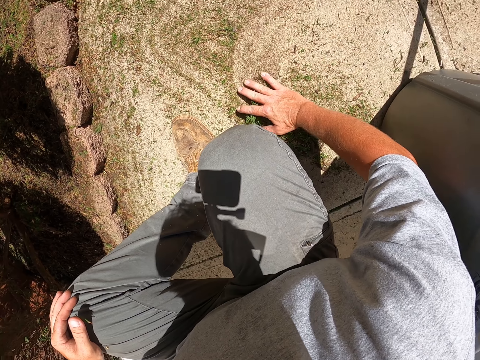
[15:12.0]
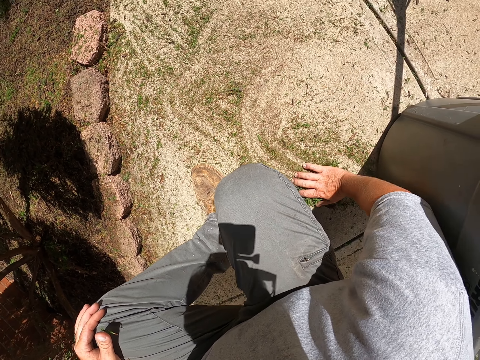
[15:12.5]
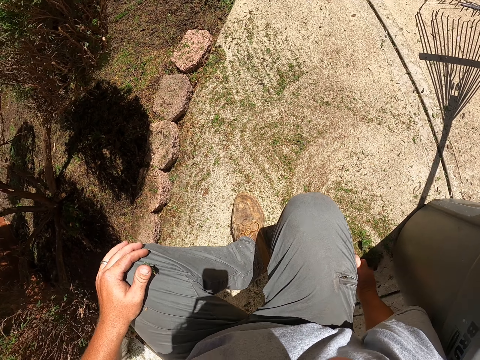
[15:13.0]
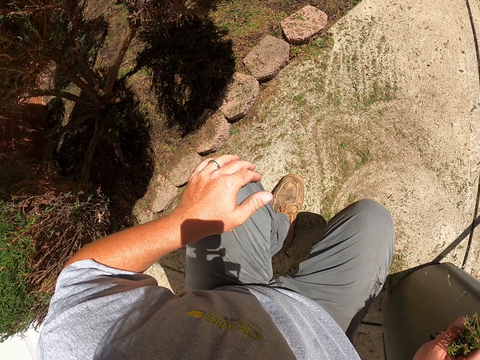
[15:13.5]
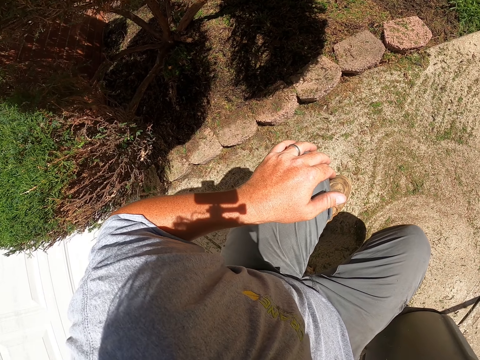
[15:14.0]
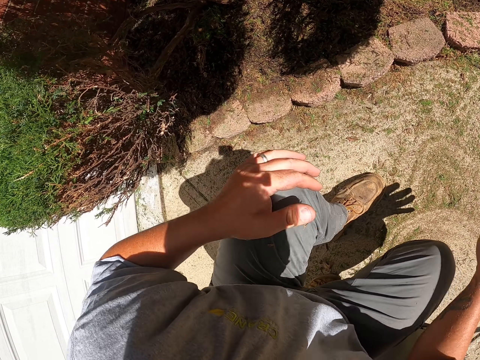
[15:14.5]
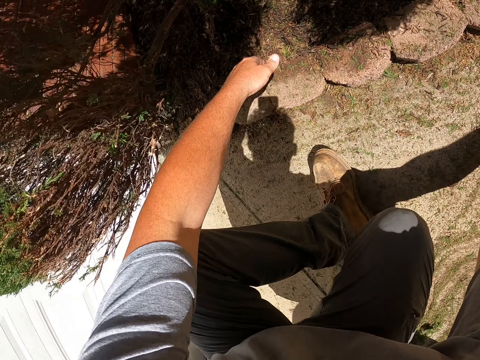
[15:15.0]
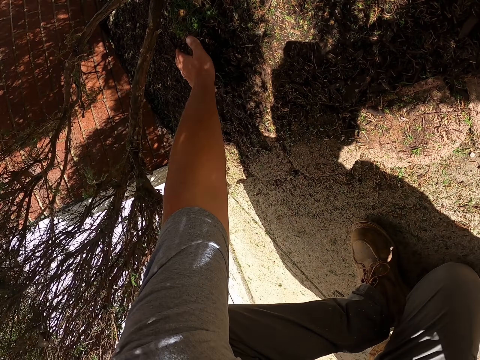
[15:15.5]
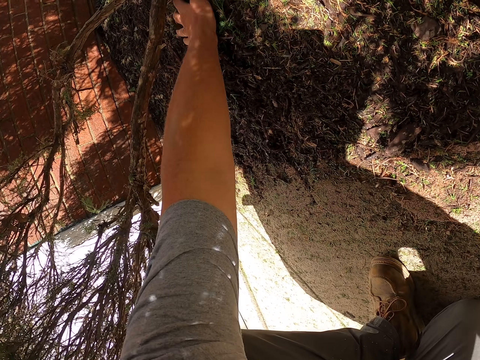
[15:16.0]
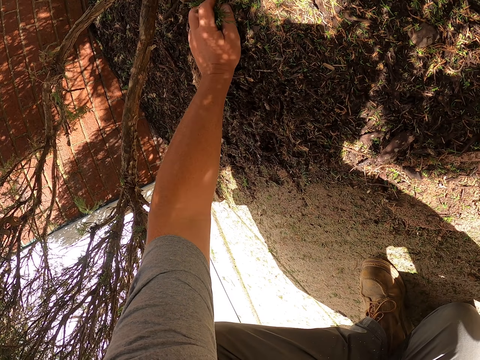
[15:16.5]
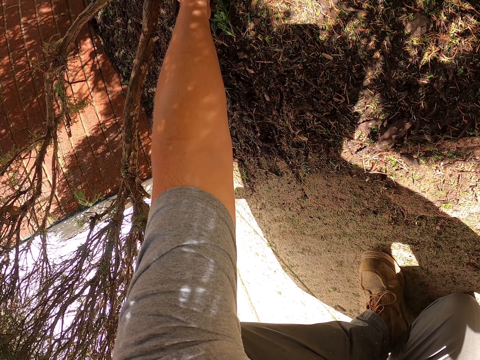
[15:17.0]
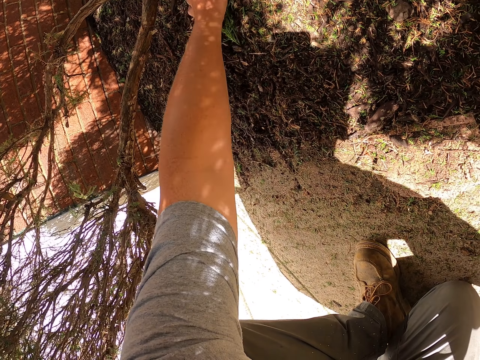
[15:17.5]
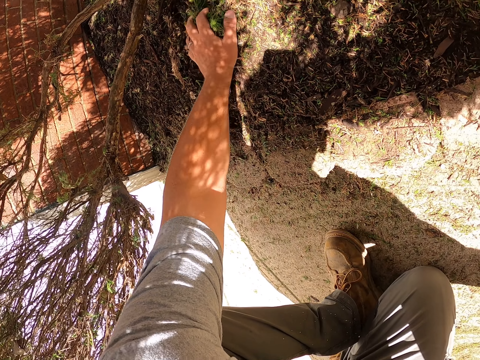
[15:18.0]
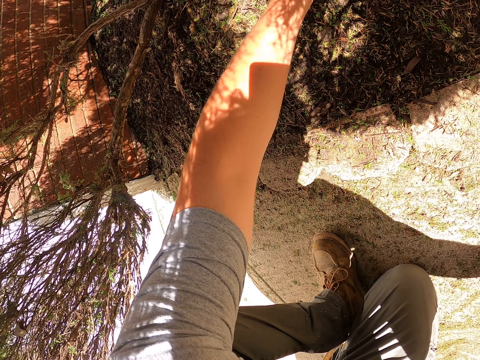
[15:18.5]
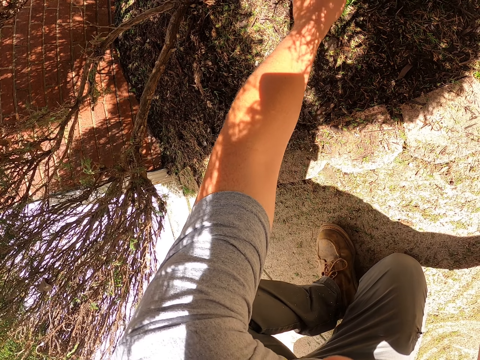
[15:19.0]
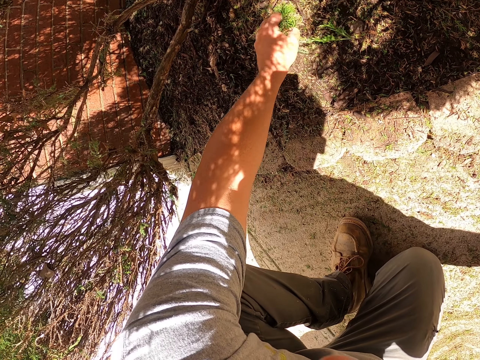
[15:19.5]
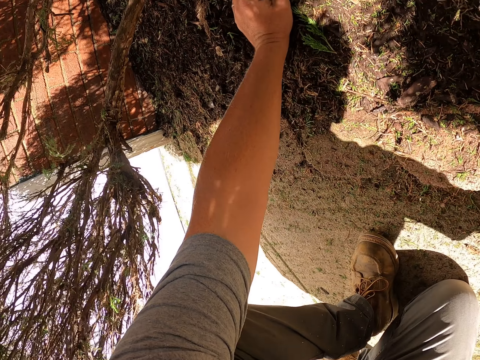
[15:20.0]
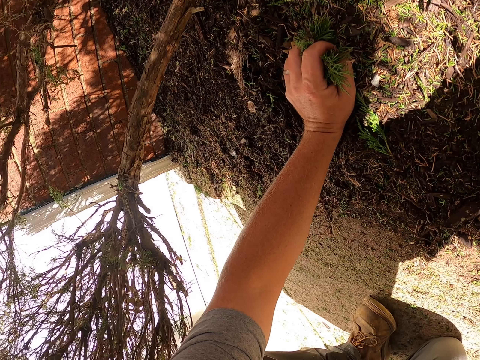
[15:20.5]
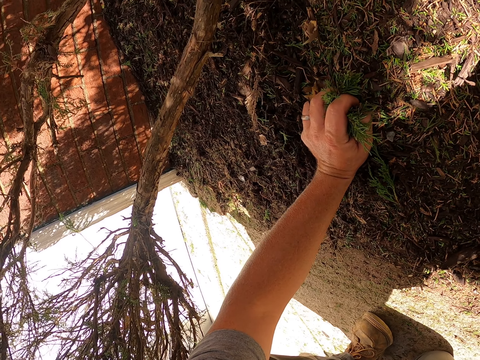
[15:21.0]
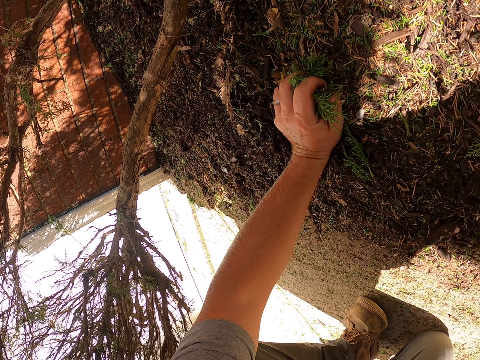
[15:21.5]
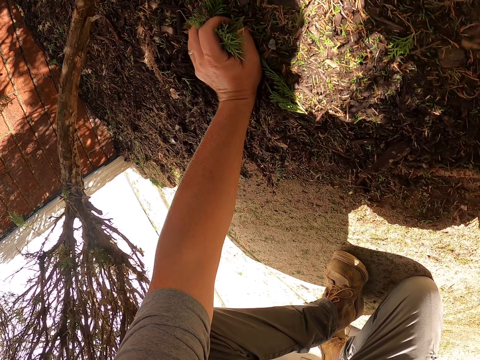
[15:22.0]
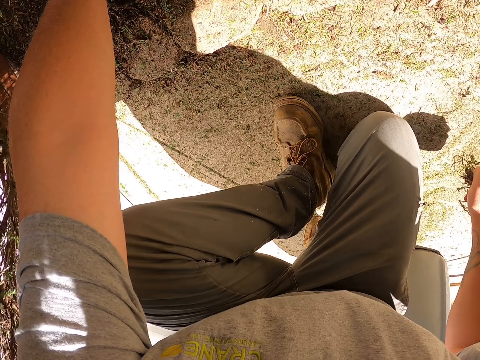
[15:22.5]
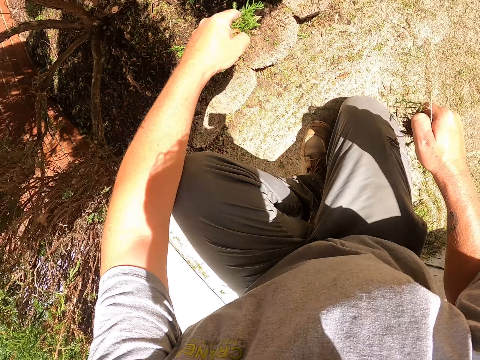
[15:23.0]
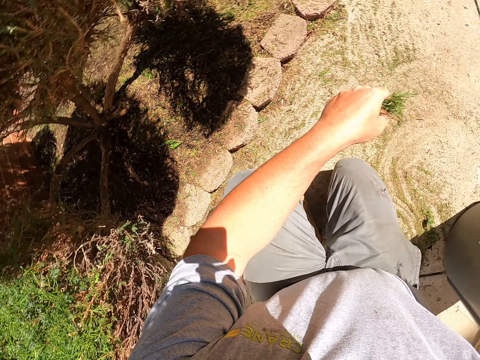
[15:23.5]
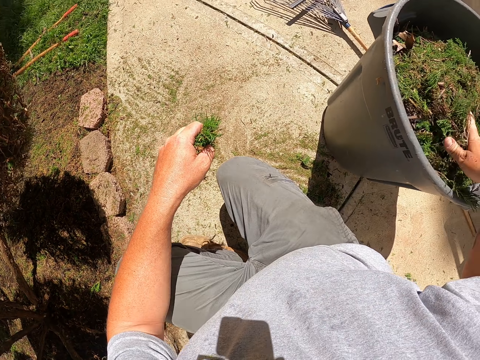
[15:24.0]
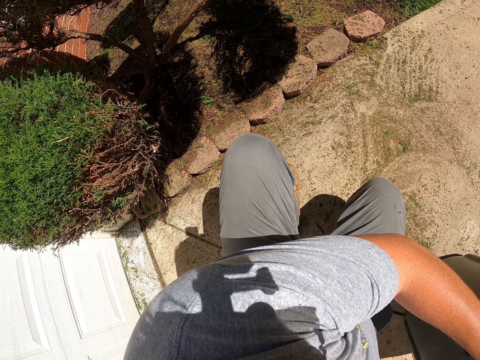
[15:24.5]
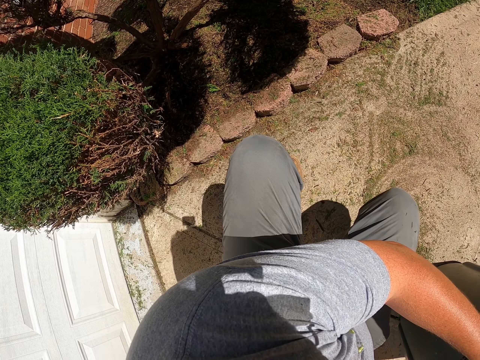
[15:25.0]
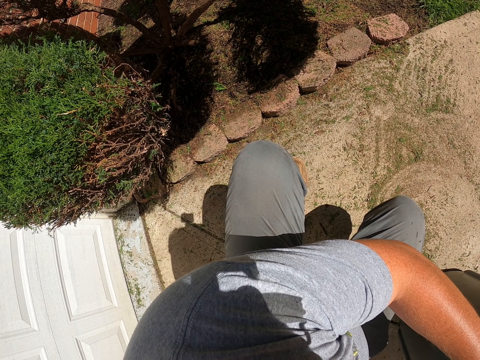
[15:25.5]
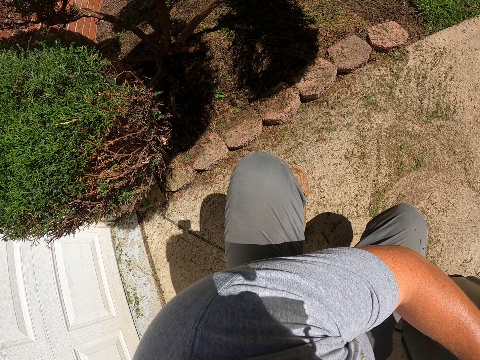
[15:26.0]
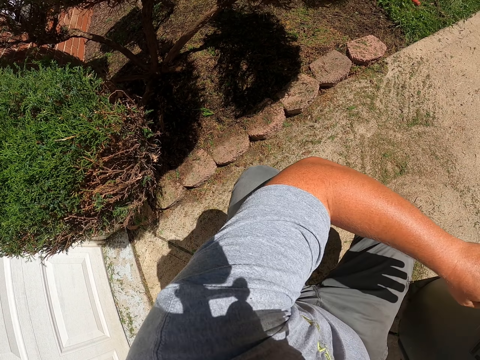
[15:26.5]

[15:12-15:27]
The camera wearer picks the shrub remains. He lifts his hand. He puts the shrubs inside the dustbin. He picks the shrubs with the hand. He picks the shrubs with the hand again. He puts the shrub remains in the dustbin. He looks at the ground.

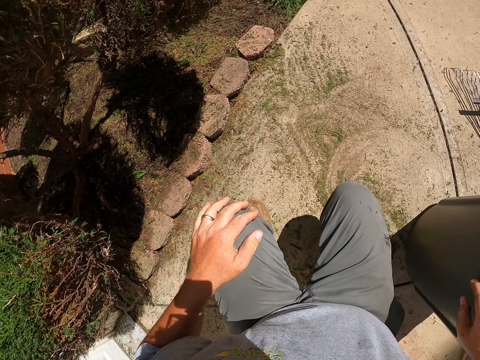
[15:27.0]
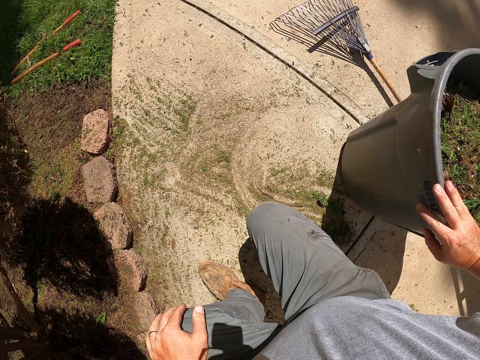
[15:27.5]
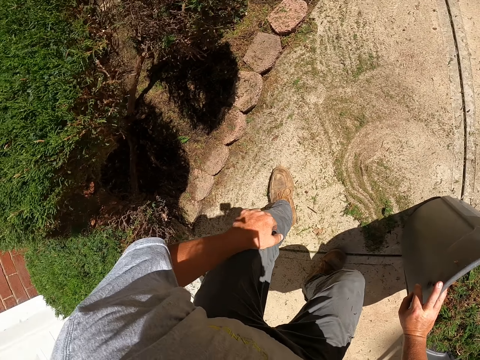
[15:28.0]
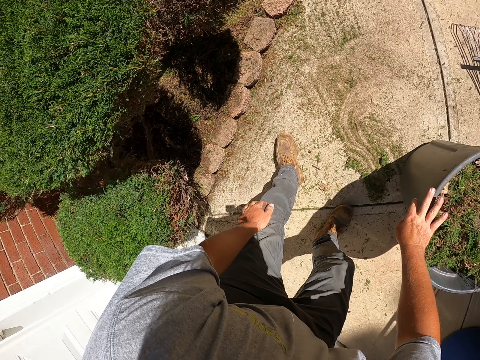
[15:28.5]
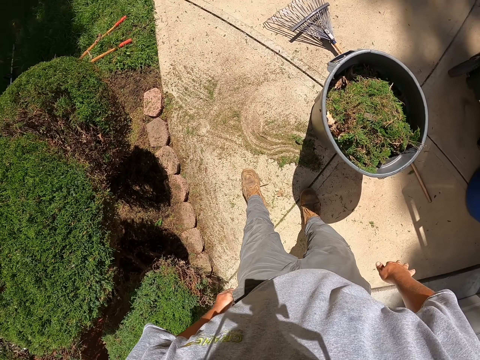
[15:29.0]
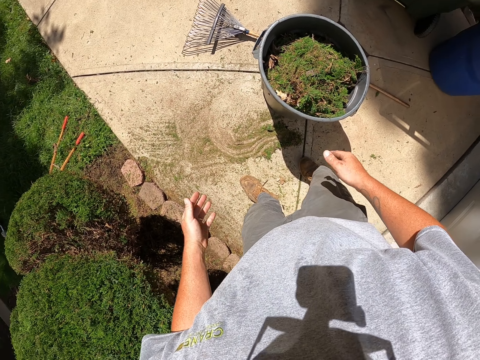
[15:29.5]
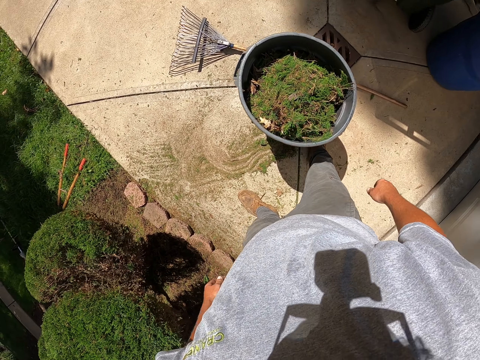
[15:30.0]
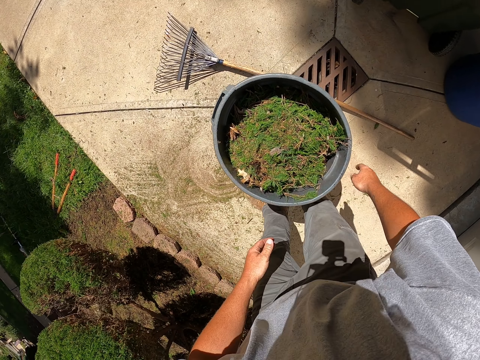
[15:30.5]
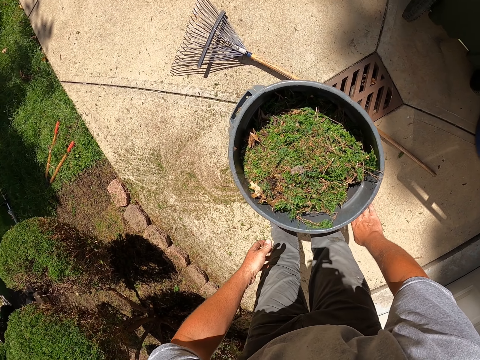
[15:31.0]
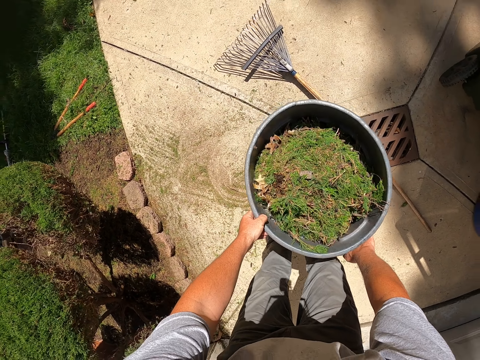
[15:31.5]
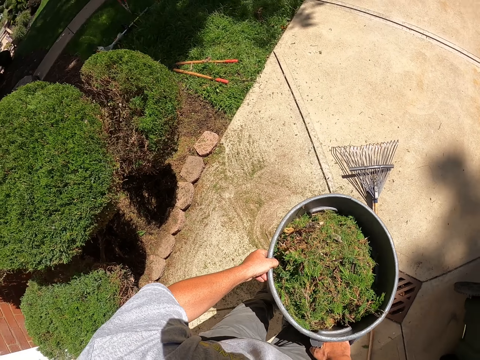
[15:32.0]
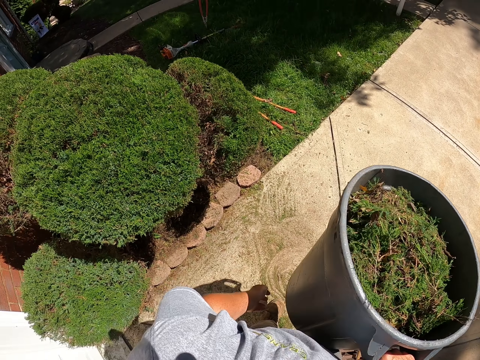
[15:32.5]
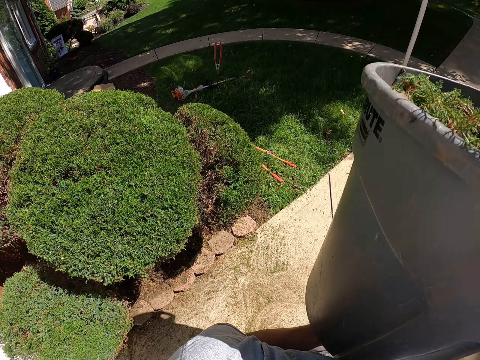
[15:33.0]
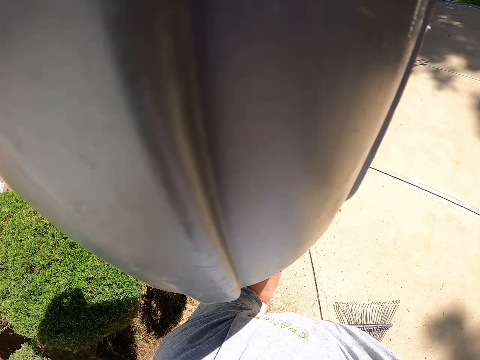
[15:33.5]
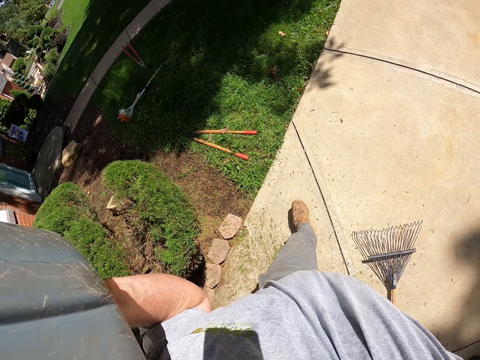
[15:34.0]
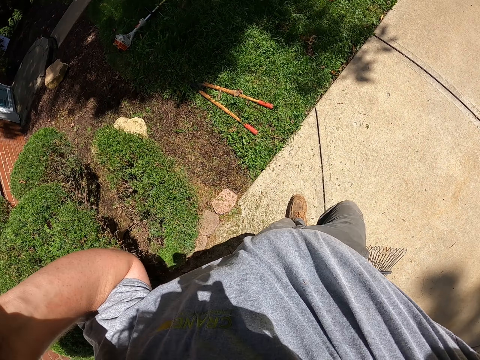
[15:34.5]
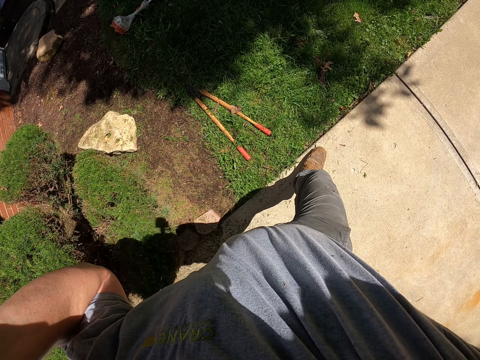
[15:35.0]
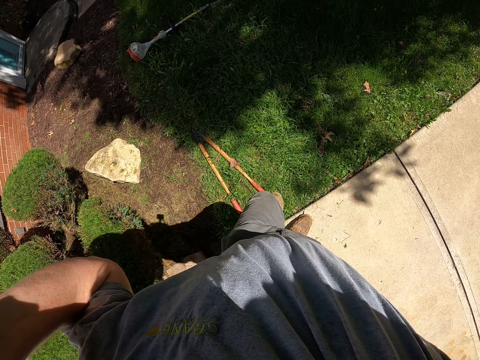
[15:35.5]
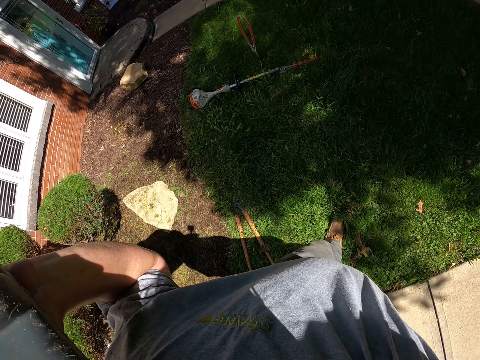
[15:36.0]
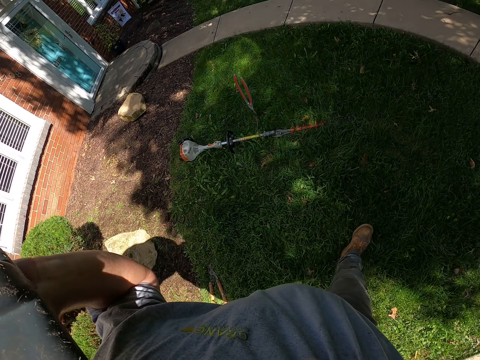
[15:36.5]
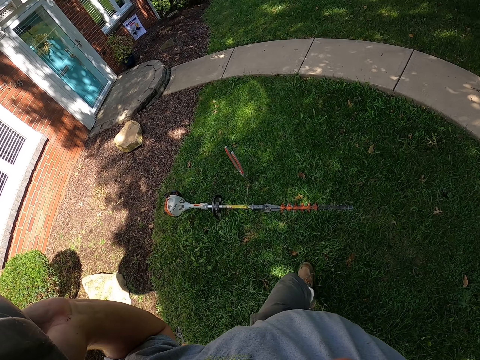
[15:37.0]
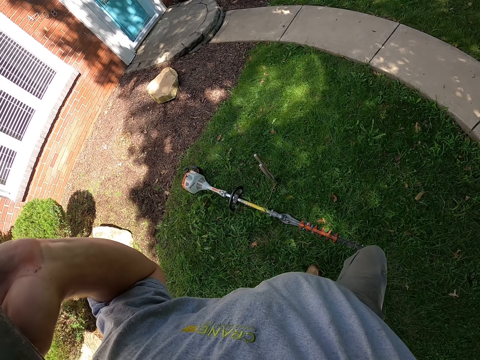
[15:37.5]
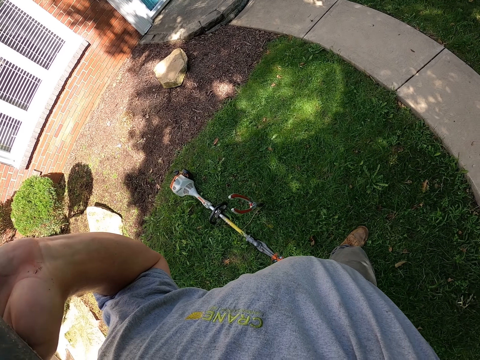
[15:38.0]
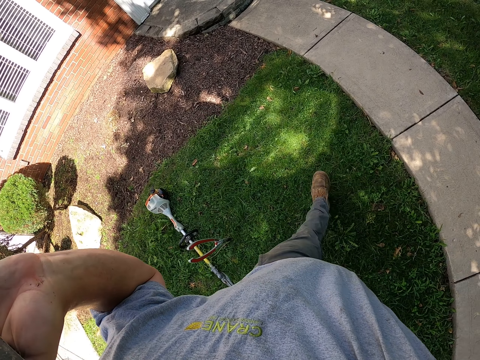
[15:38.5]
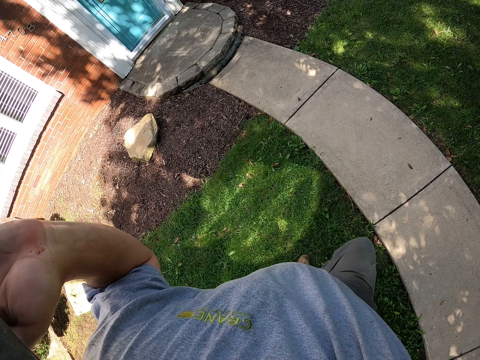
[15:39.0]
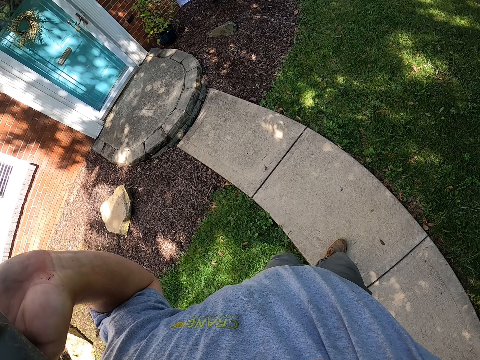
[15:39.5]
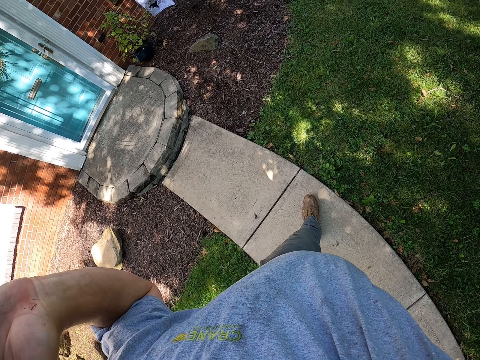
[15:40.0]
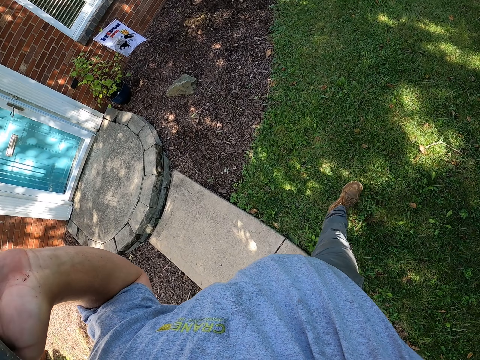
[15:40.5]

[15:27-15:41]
The camera wearer stands up. He stands beside the dustbin. He wipes his hands on his trousers and looks around. He holds the container. He carries the dustbin. He lifts the container. He carries the dustbin. He walks around the compound.
